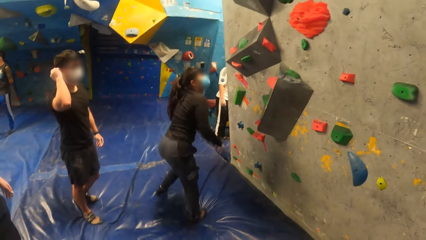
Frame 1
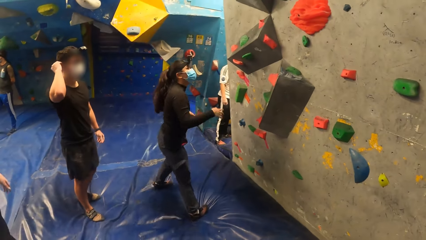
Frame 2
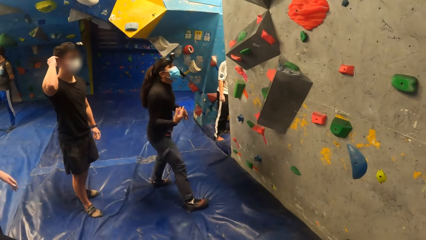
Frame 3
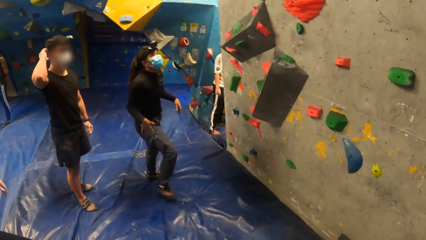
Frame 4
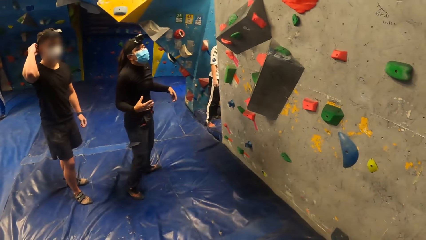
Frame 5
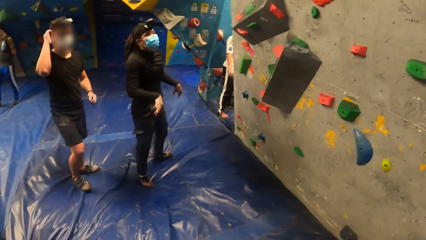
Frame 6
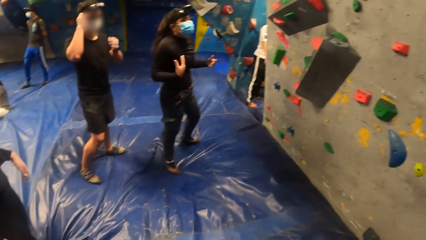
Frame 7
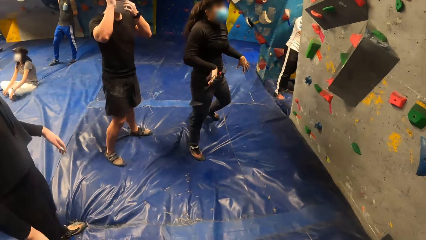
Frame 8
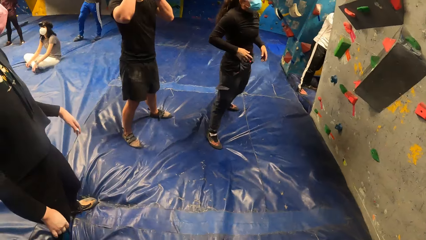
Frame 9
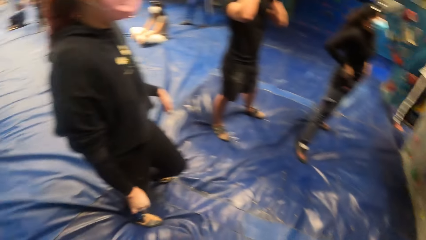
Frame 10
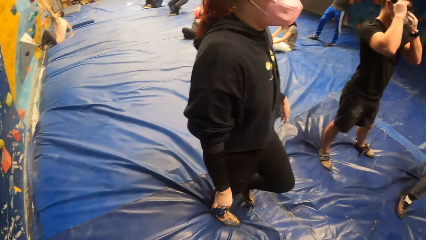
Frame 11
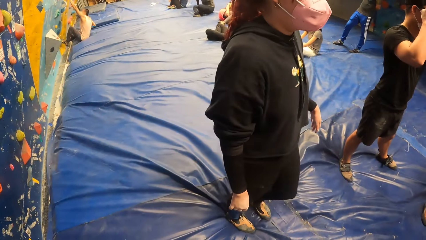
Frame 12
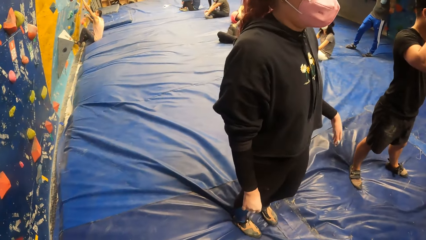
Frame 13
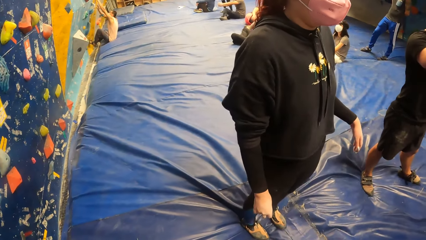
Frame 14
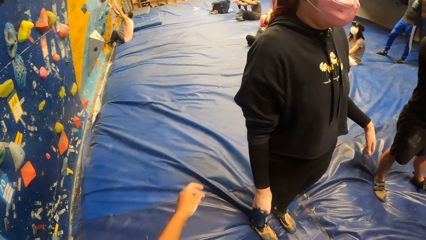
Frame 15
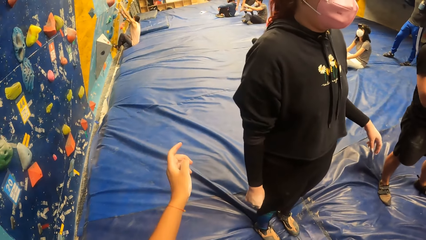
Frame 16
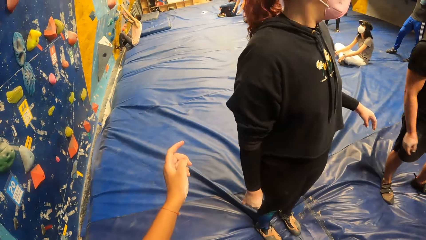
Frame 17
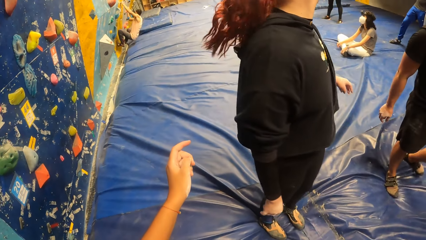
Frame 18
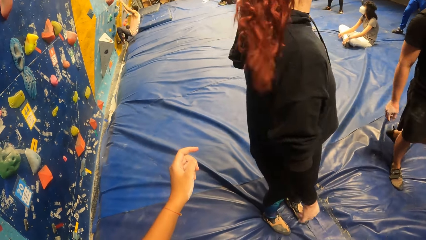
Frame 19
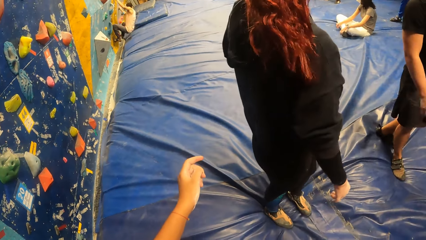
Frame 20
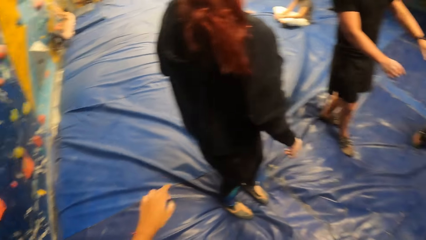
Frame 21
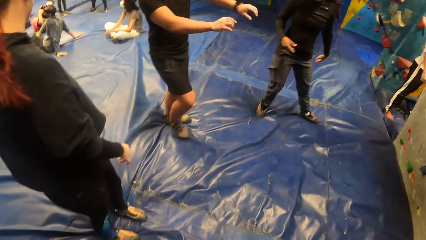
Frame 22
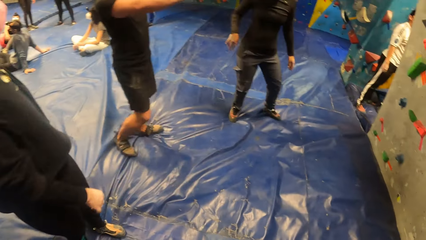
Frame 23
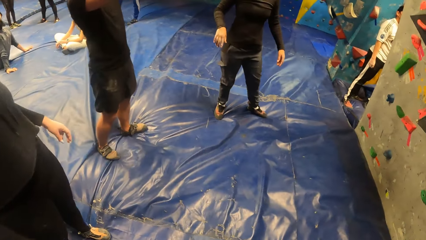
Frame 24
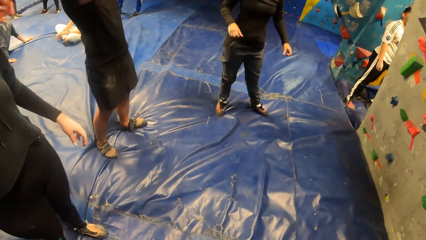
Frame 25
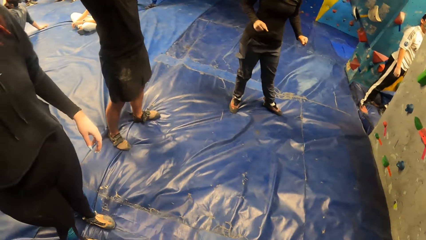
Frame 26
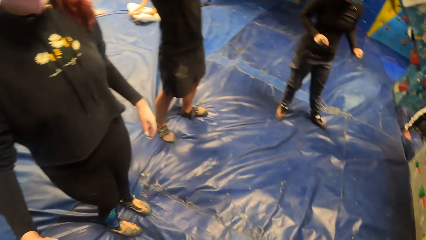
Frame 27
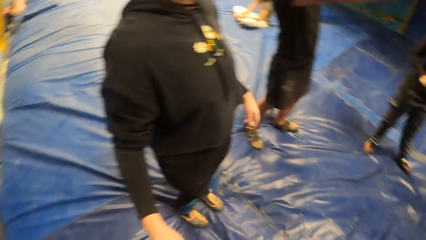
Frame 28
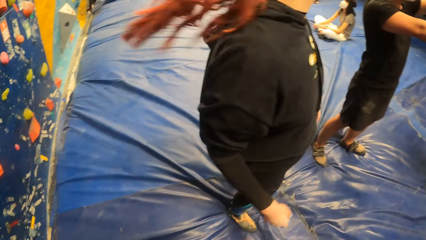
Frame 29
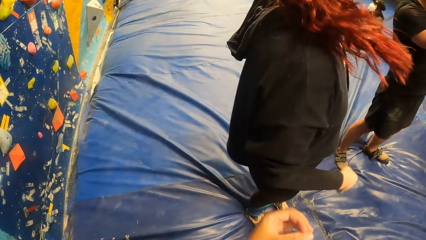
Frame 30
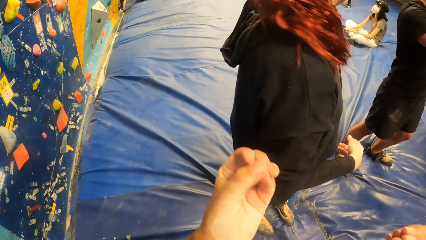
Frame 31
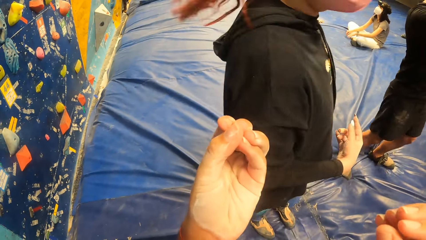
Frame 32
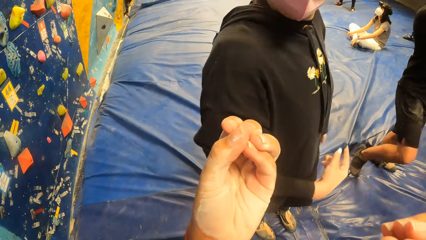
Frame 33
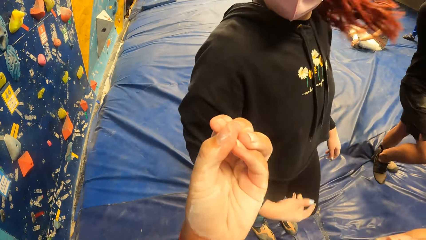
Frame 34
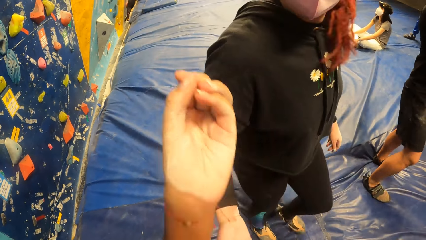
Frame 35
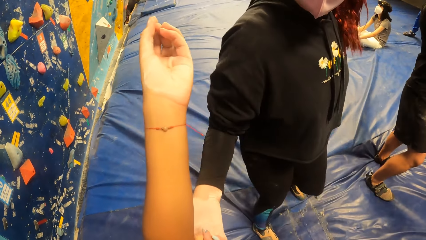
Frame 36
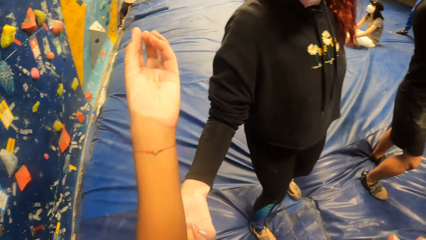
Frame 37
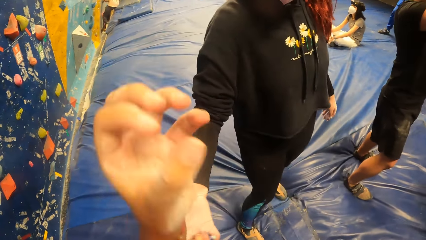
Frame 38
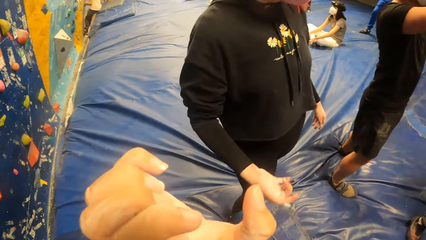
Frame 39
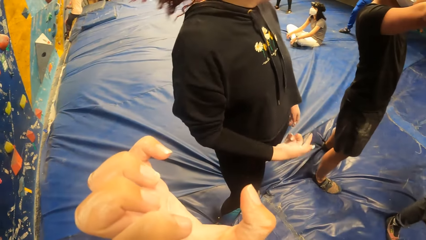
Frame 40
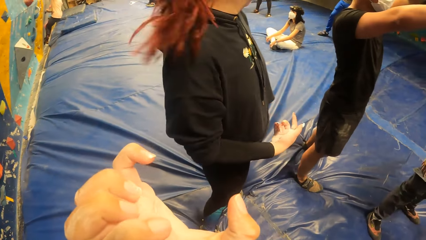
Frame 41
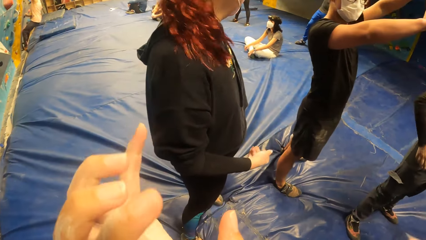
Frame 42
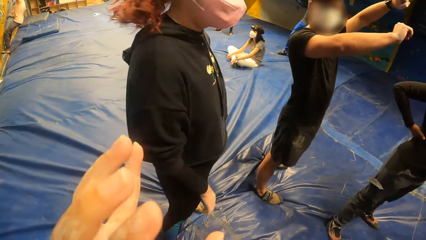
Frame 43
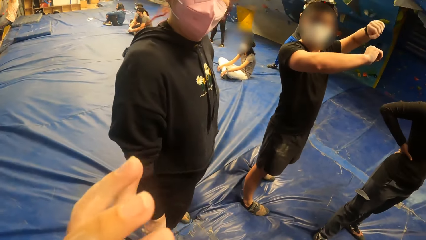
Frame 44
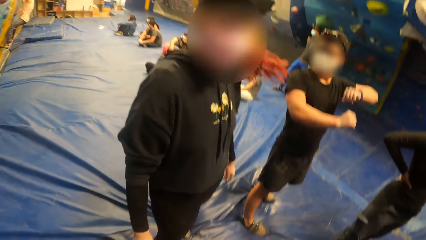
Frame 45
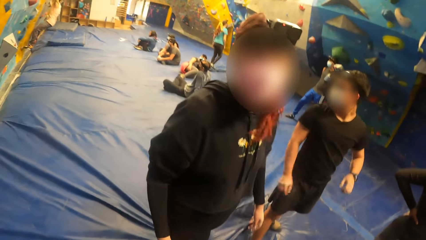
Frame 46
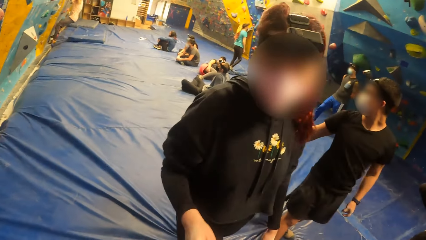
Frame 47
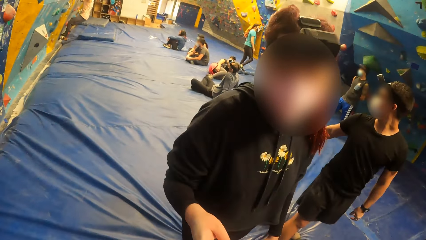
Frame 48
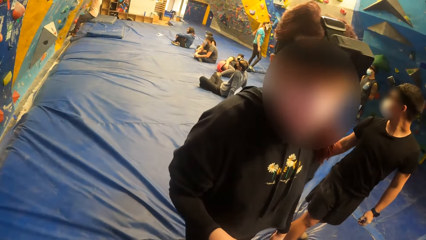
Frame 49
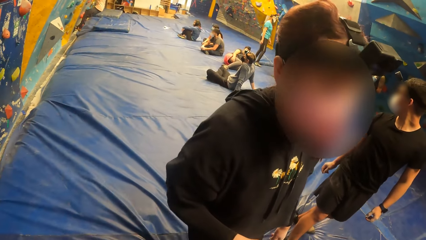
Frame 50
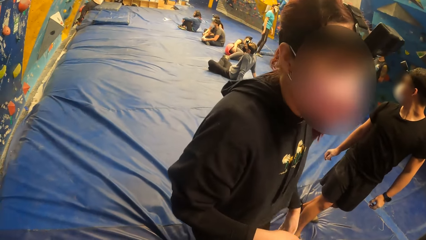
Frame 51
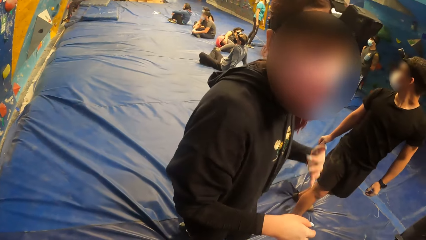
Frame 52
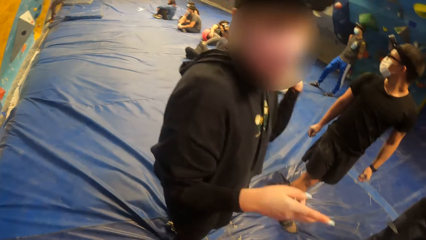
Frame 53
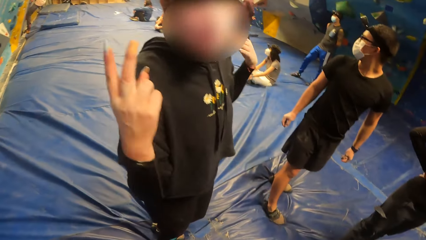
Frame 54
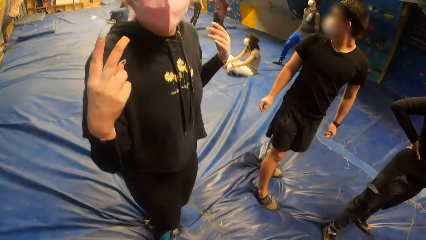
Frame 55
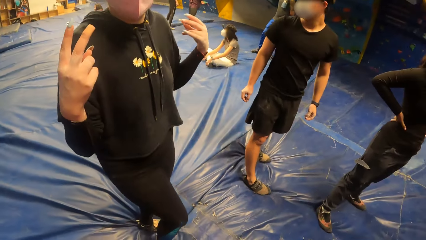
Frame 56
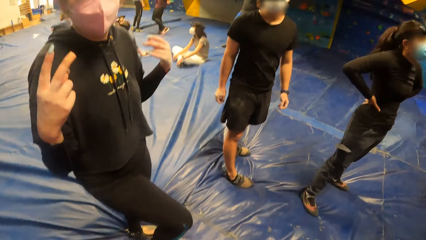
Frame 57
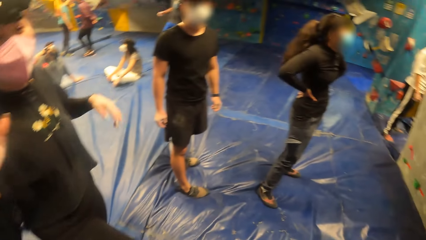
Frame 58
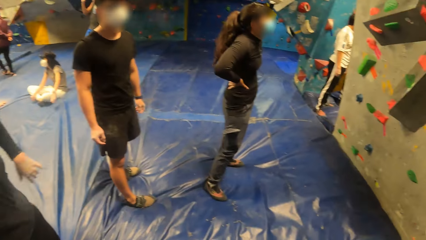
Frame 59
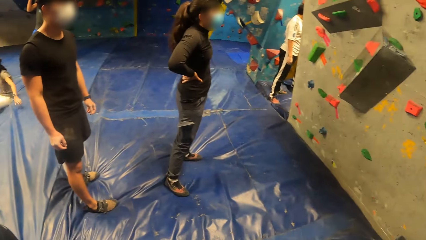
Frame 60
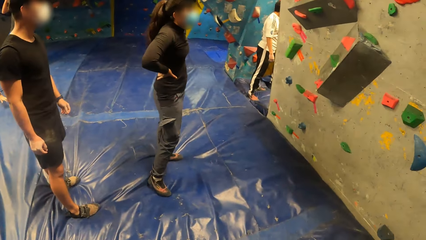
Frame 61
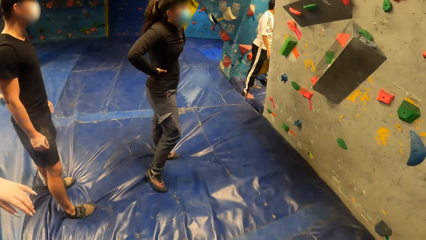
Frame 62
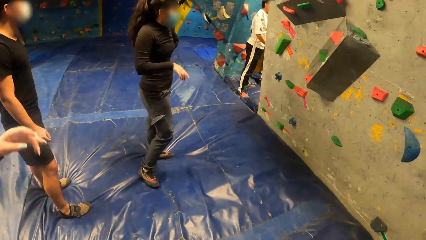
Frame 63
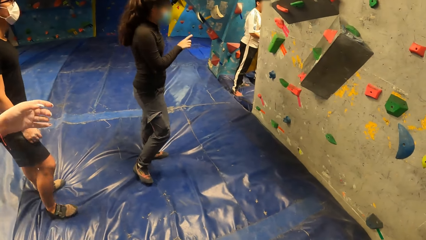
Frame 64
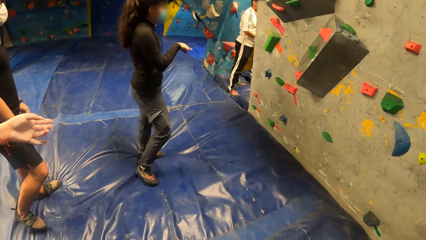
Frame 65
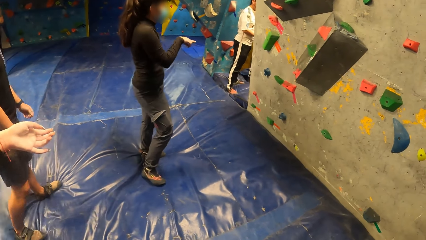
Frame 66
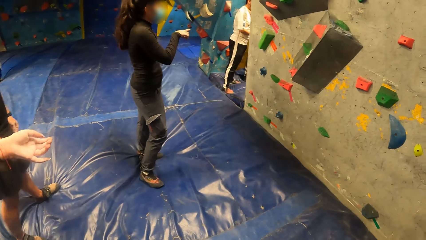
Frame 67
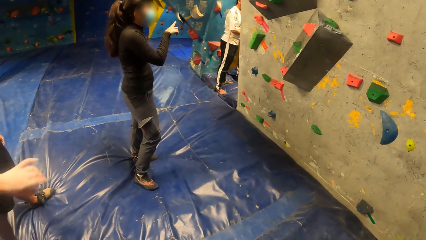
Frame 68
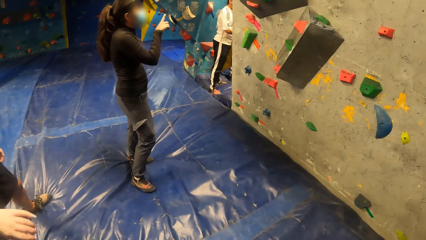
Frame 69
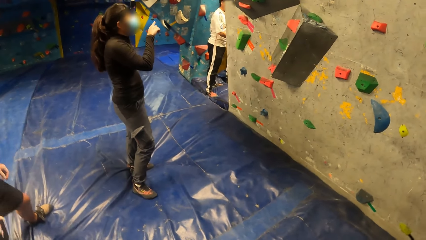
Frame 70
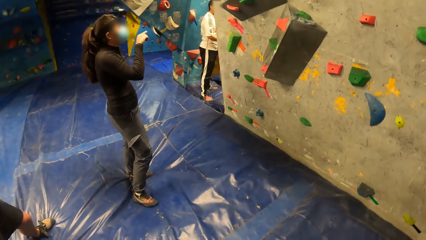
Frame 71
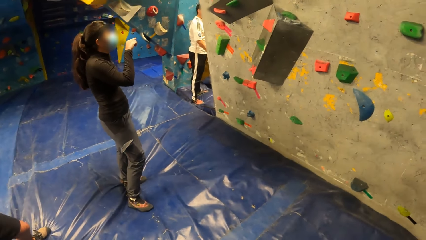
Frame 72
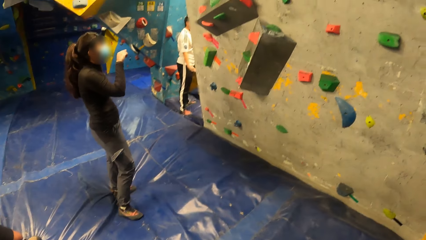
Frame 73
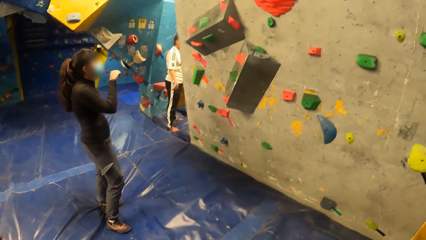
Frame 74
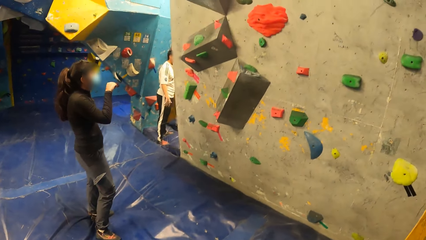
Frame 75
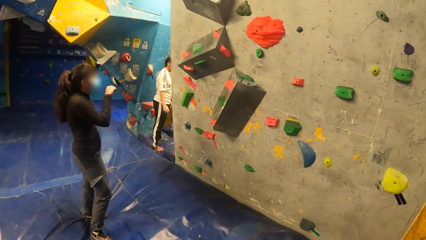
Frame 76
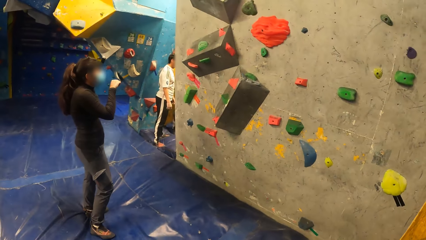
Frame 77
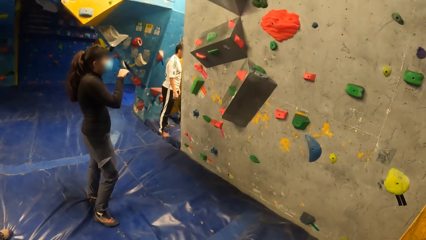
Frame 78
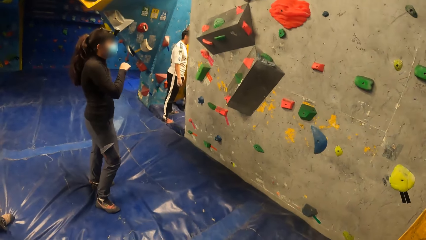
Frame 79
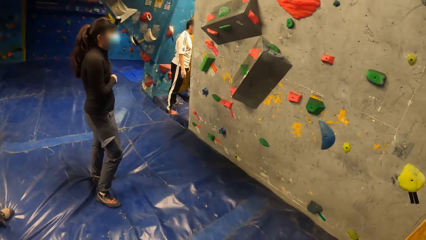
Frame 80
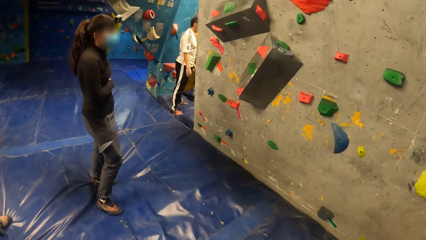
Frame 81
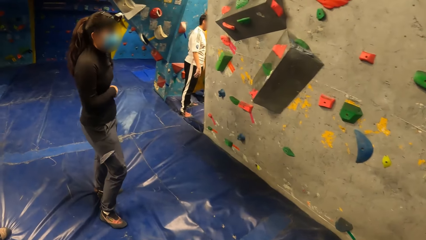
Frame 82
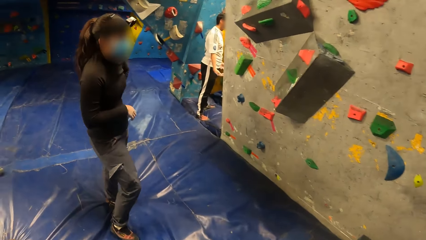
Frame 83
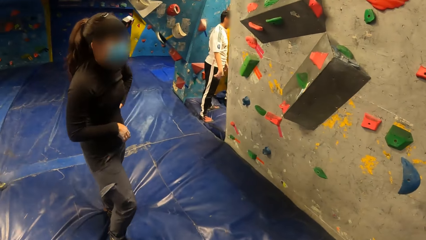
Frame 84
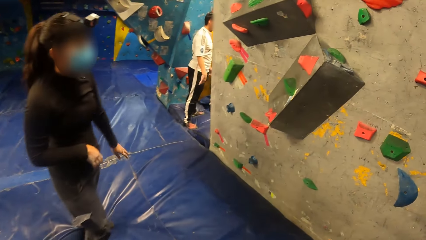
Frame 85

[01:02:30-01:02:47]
The camera wearer looks around. They raise hands up. They look around.
